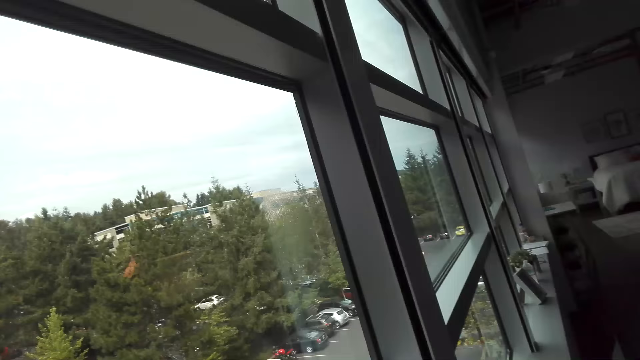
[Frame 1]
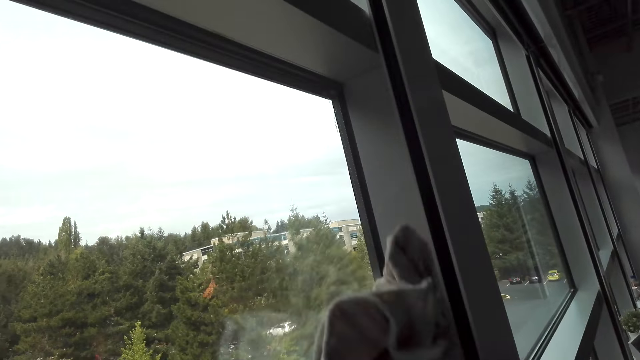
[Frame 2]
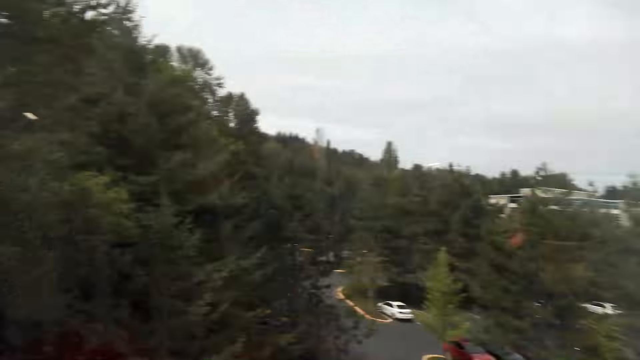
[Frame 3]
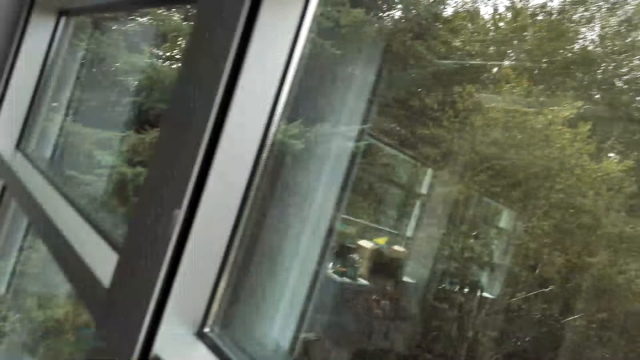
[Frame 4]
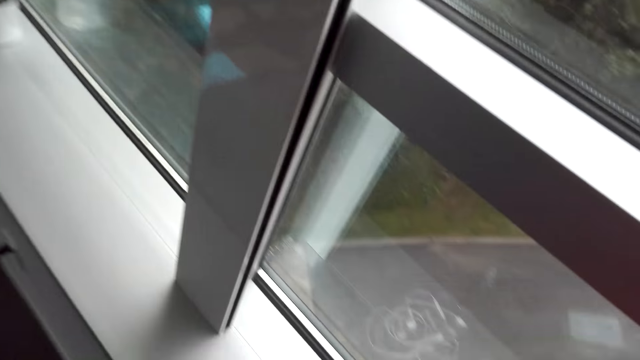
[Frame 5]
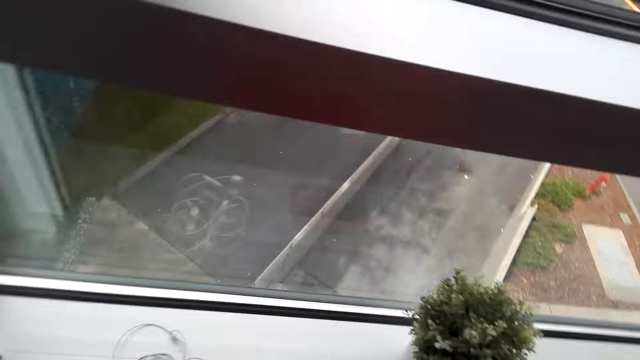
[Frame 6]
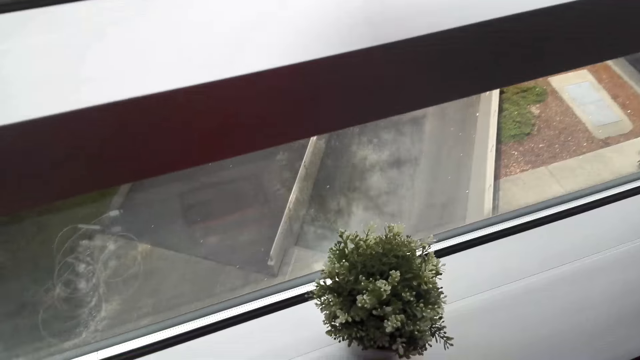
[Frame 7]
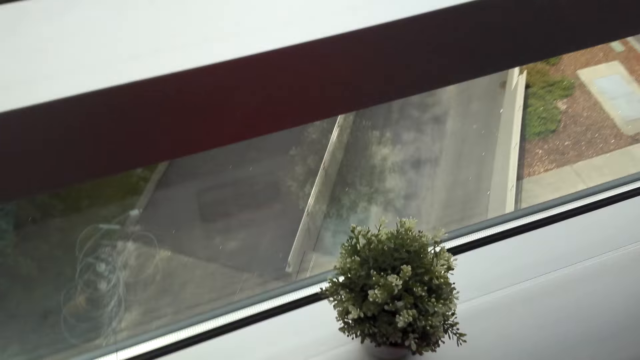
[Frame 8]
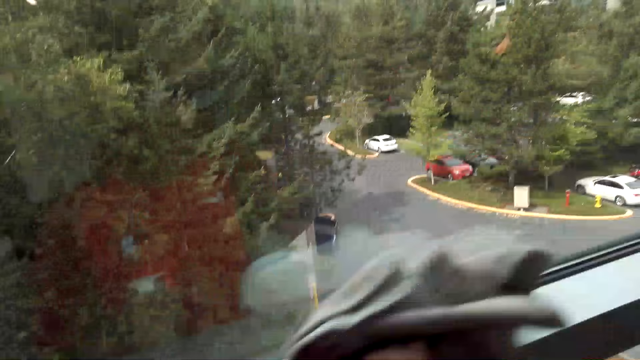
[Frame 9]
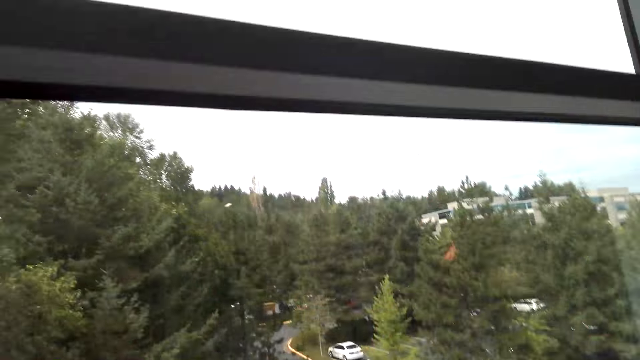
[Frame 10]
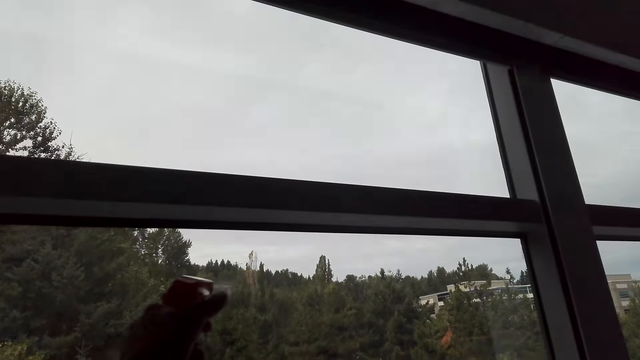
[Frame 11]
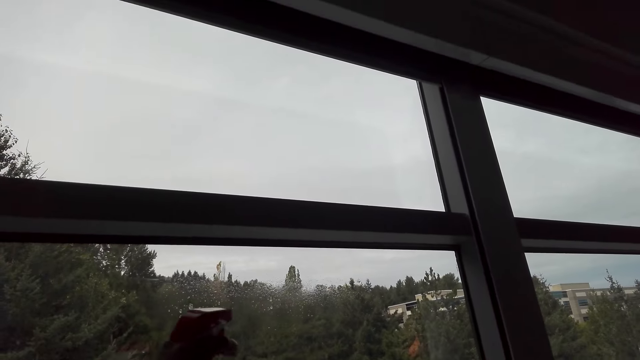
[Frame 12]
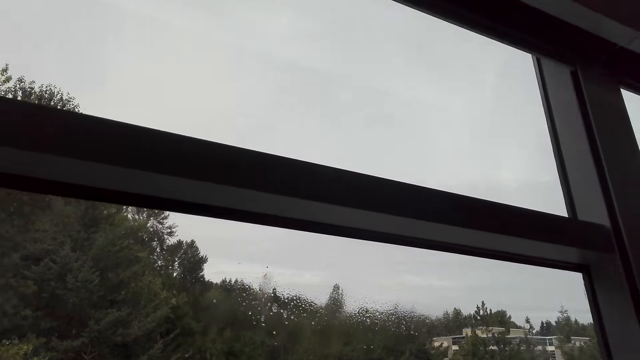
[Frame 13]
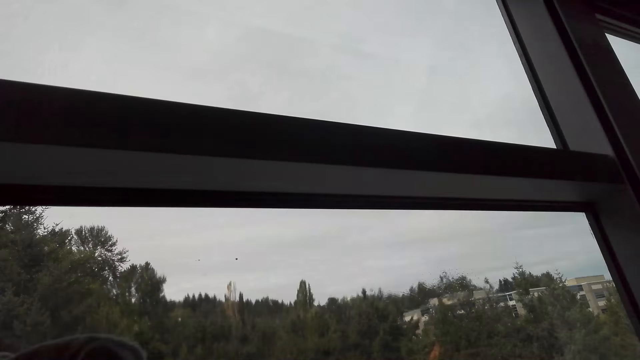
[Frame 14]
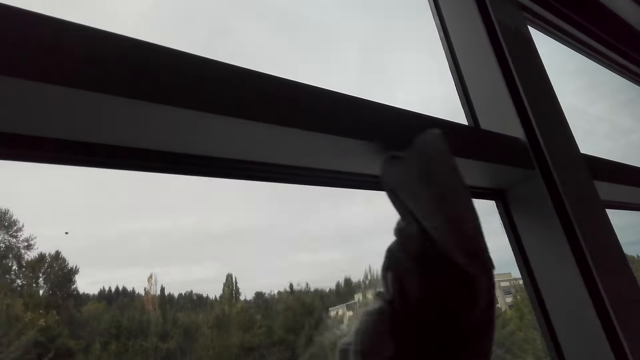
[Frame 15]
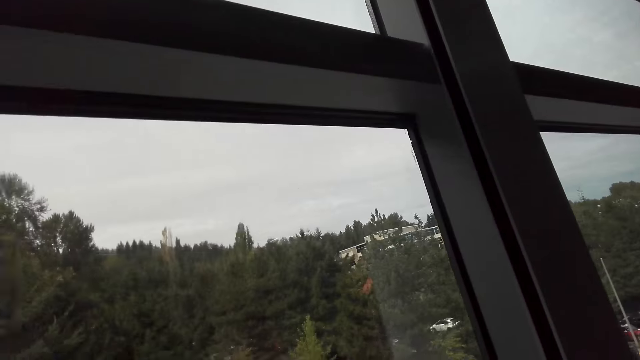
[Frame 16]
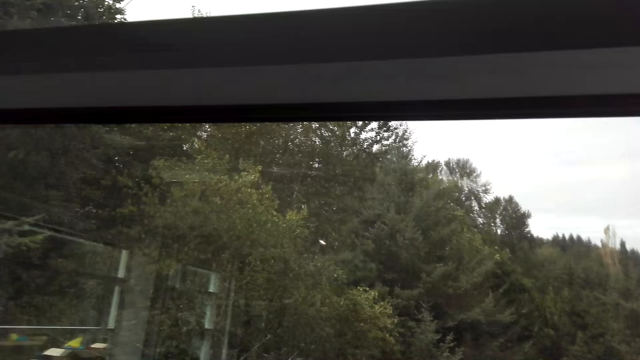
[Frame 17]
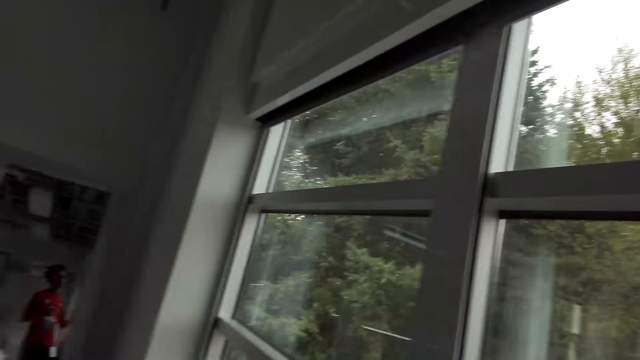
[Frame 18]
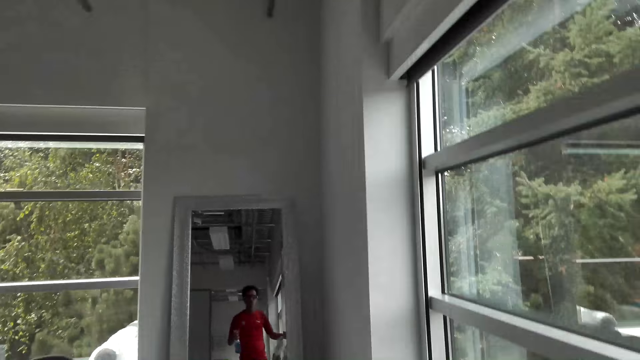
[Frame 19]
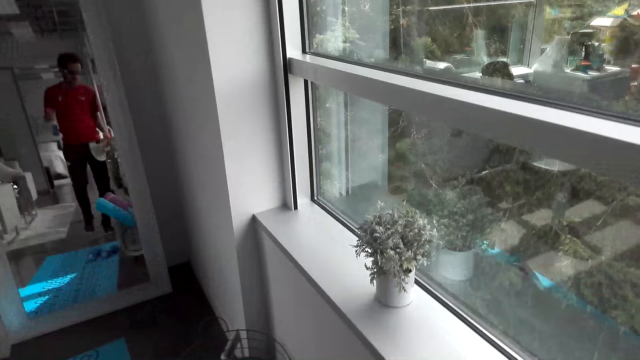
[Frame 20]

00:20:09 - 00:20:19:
The camera wearer sprays the window with the detergent. They wipe the window with the towel.

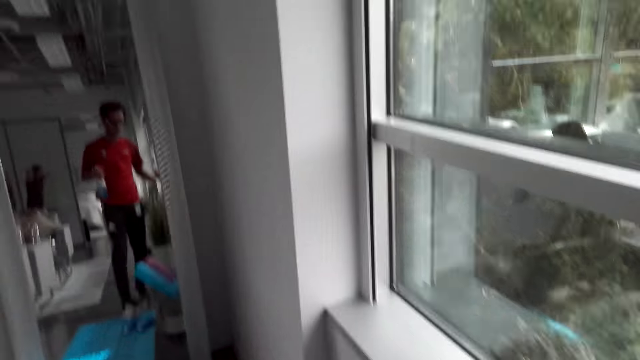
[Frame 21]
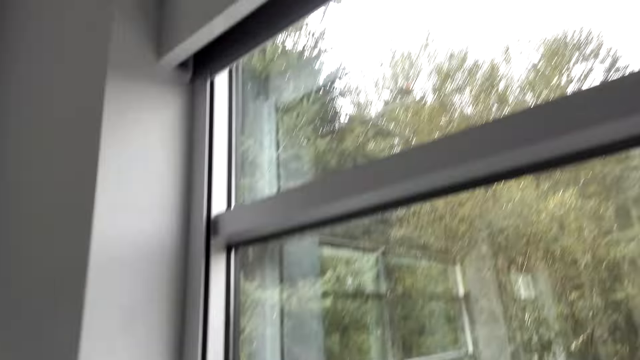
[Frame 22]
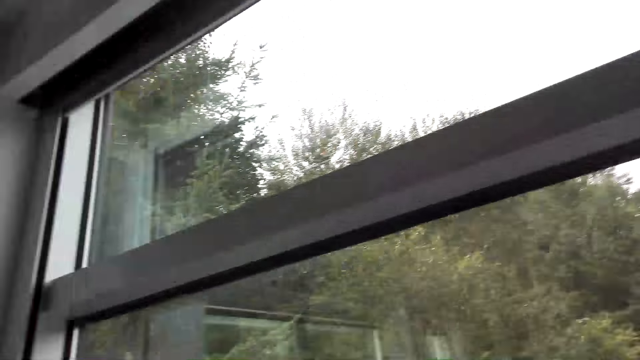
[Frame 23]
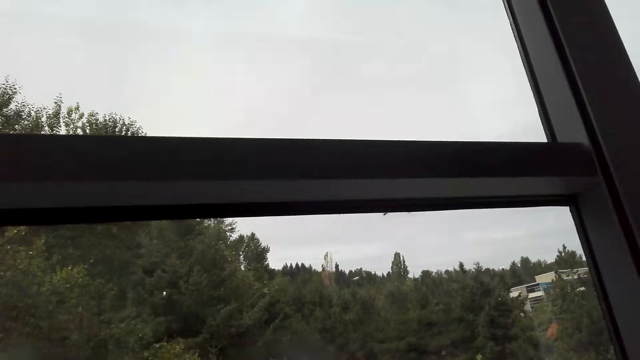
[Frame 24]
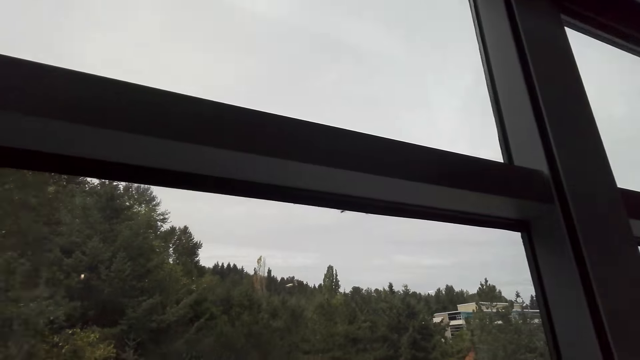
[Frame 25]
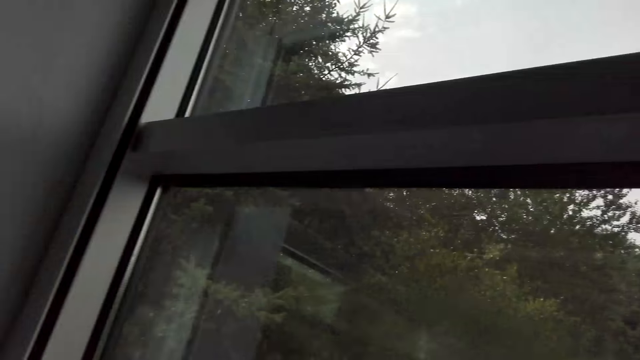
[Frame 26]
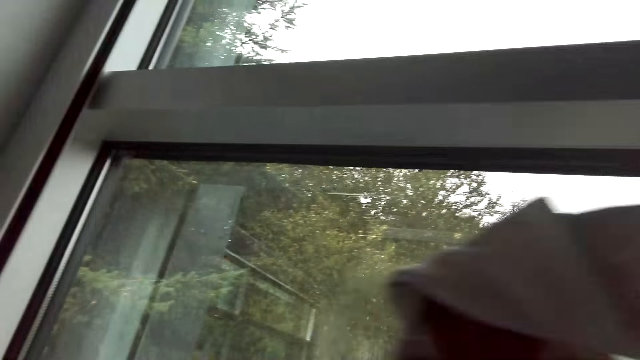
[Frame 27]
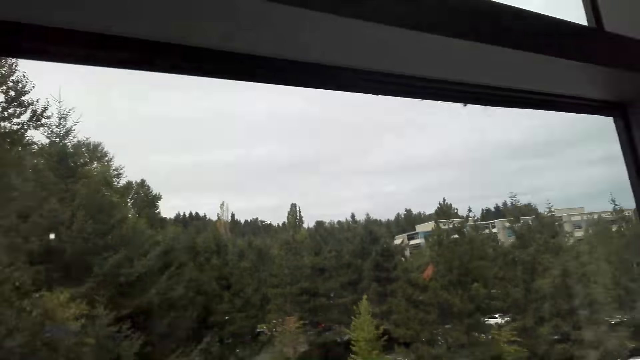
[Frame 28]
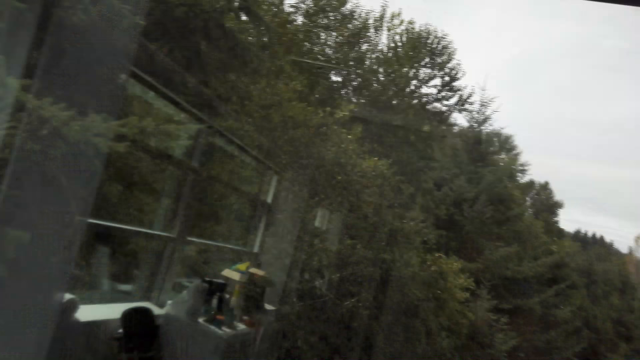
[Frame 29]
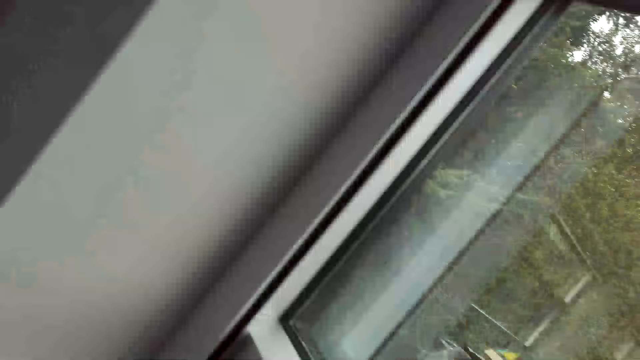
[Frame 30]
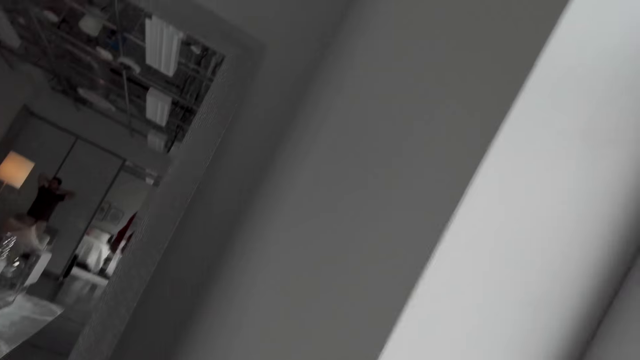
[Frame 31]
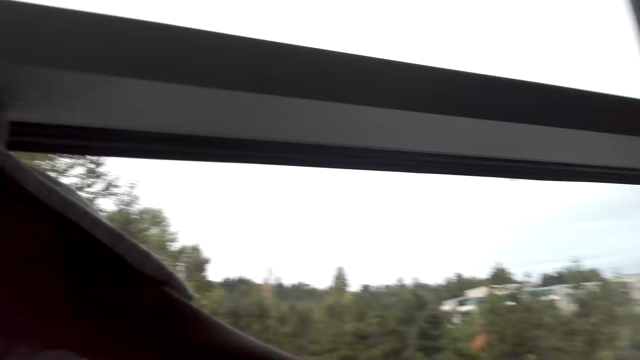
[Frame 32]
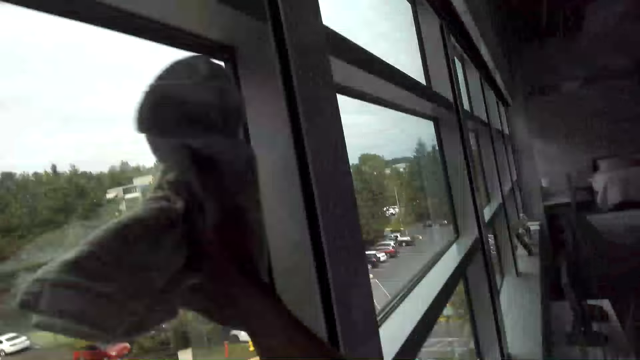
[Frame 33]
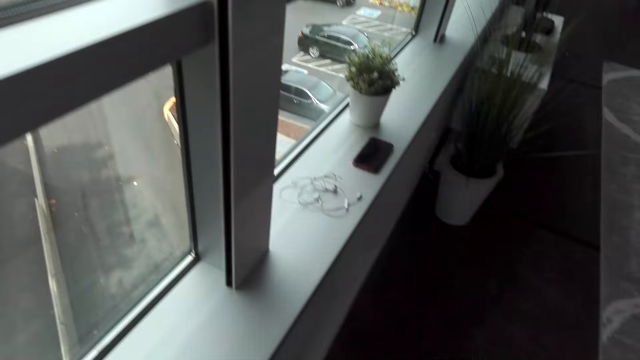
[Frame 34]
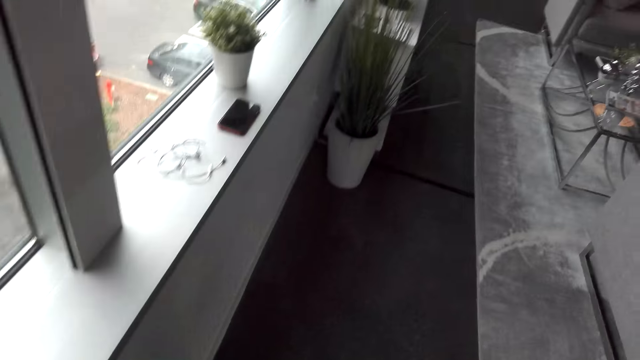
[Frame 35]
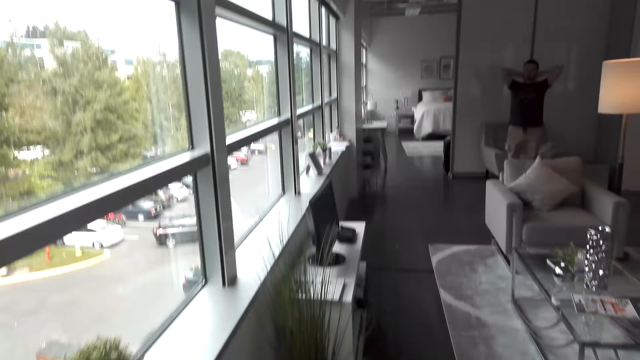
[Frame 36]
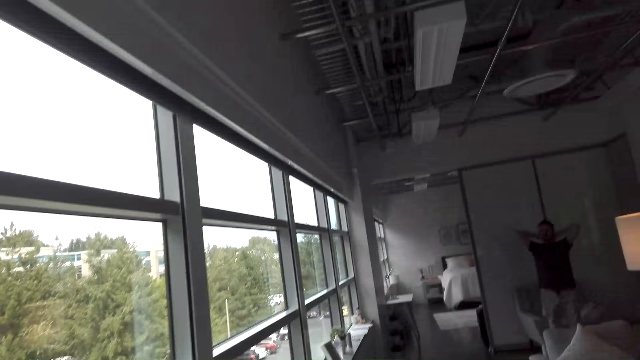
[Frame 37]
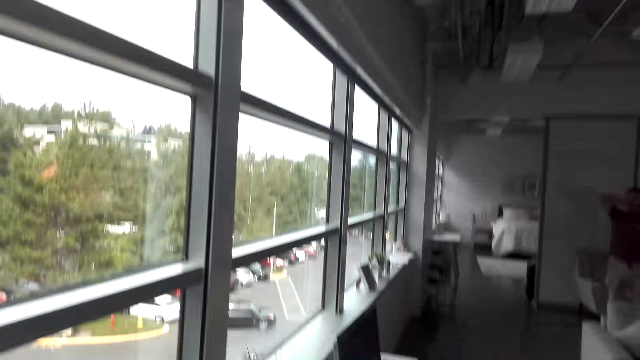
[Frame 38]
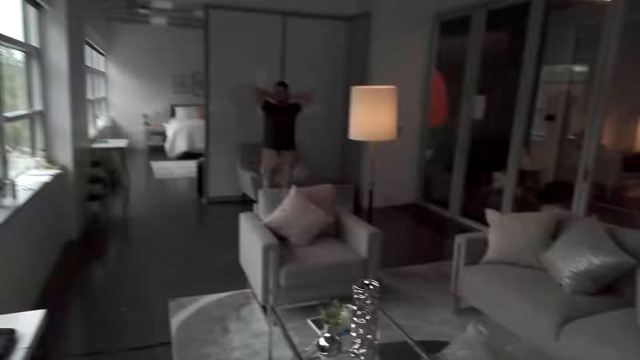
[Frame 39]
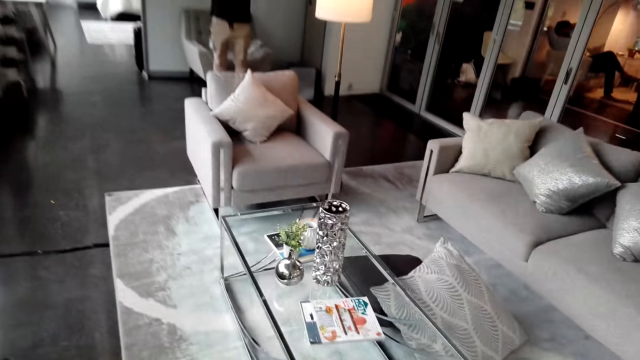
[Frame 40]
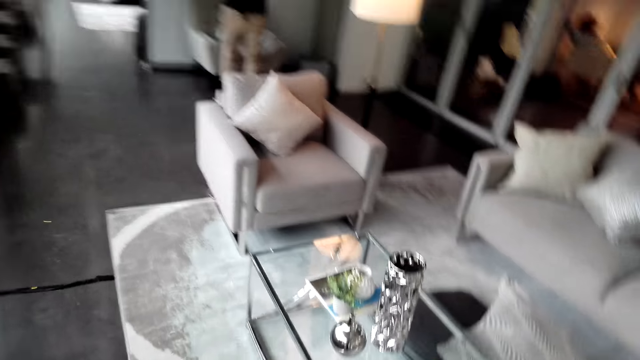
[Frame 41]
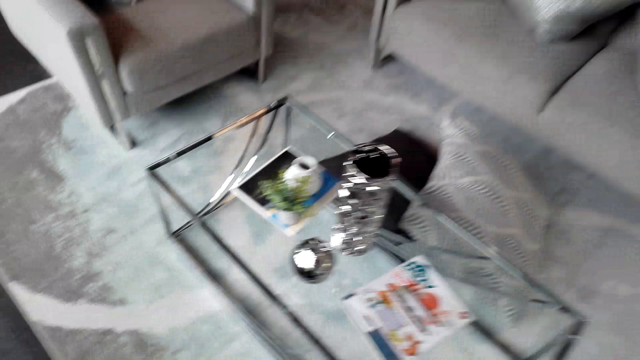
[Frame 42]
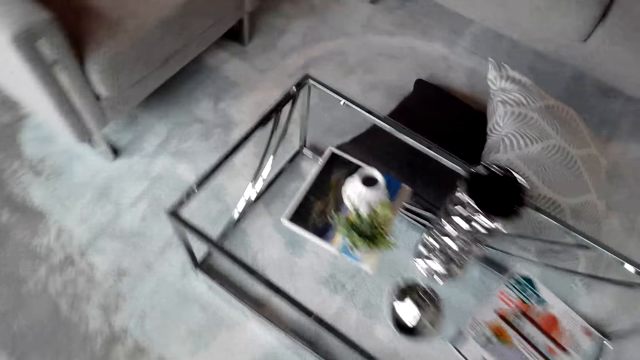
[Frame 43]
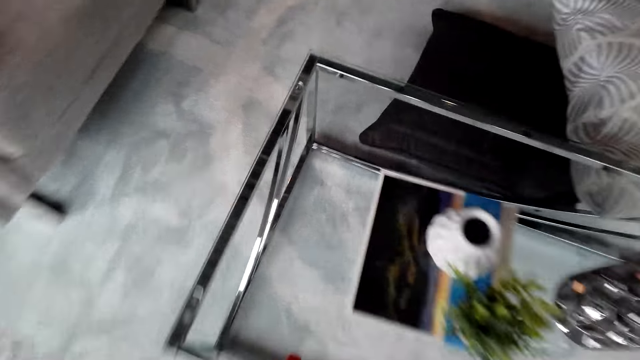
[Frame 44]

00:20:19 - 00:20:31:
The camera wearer sprays the window with the detergent. They wipe the window with the towel.
